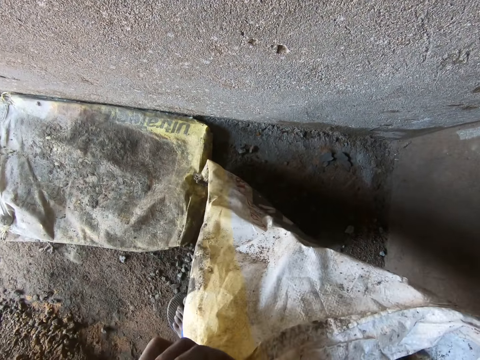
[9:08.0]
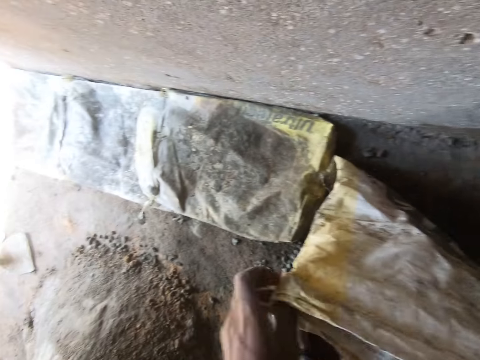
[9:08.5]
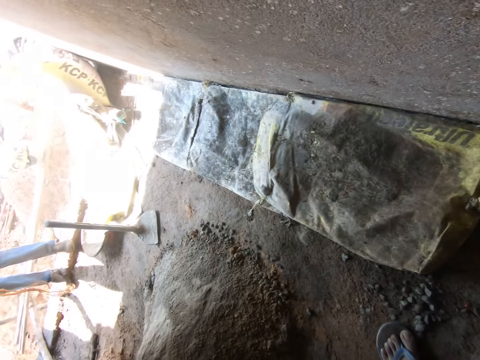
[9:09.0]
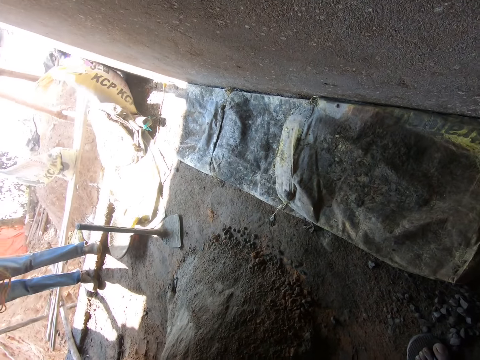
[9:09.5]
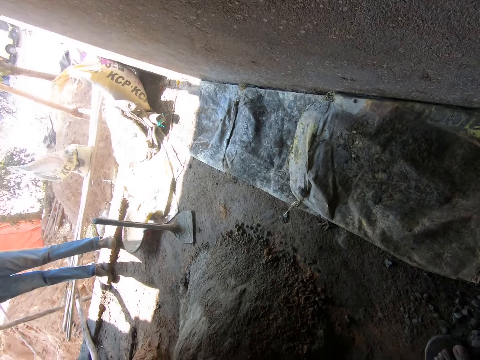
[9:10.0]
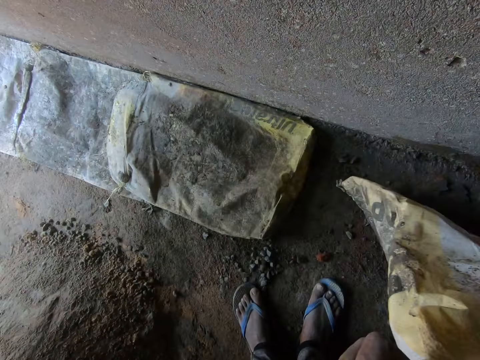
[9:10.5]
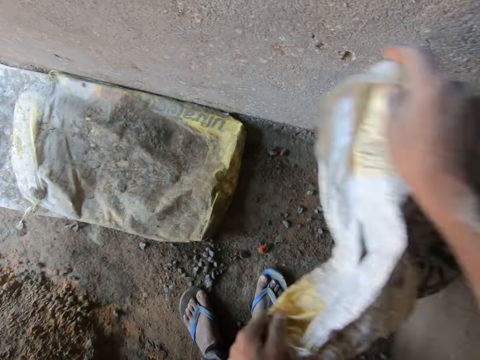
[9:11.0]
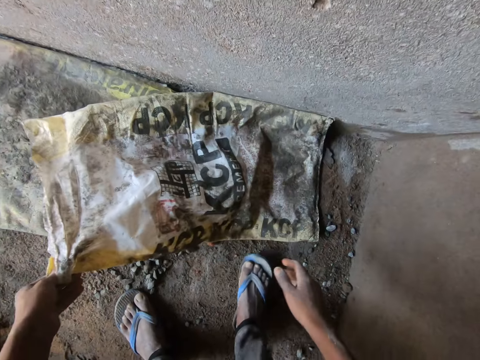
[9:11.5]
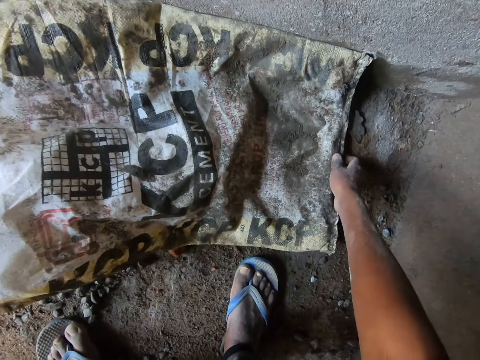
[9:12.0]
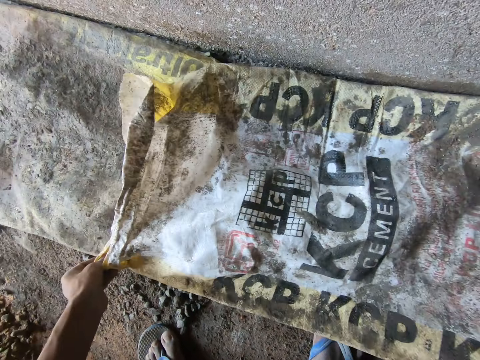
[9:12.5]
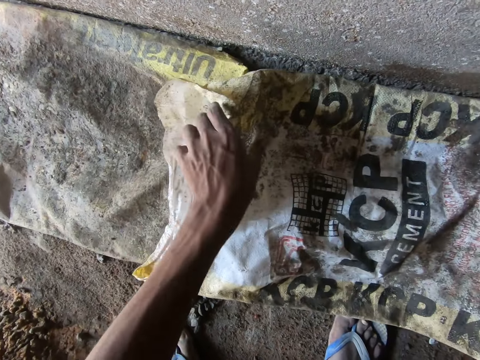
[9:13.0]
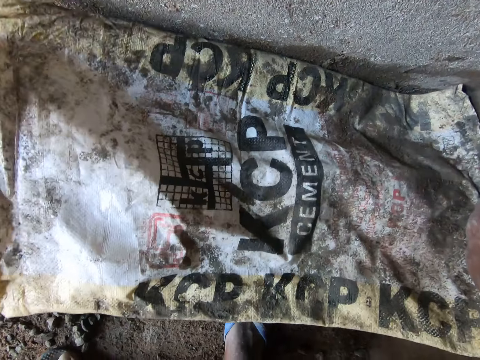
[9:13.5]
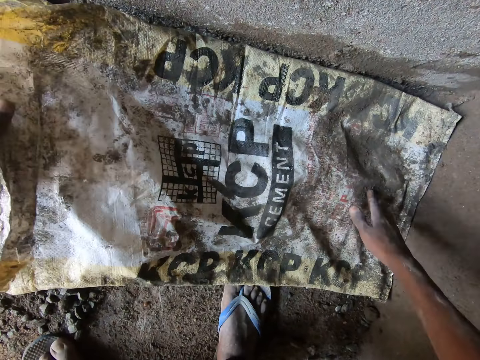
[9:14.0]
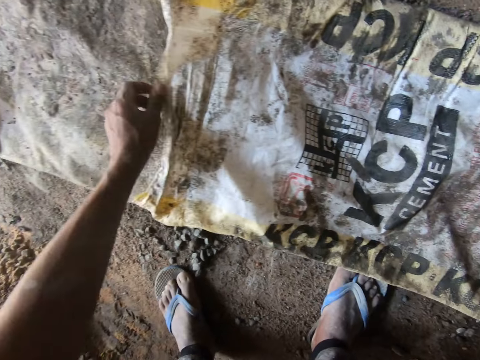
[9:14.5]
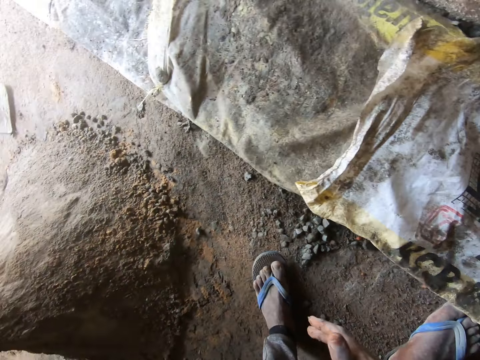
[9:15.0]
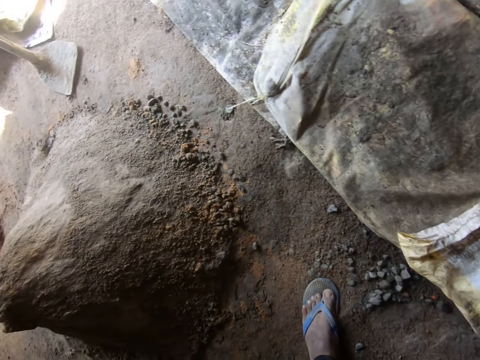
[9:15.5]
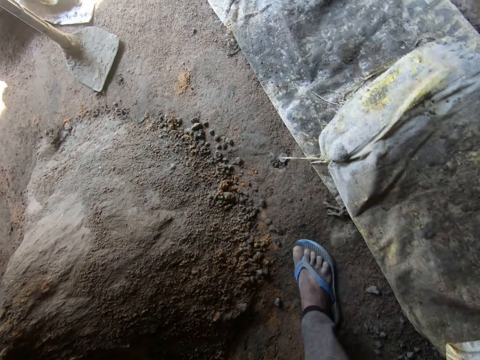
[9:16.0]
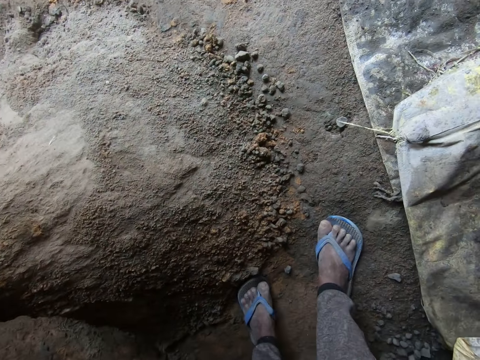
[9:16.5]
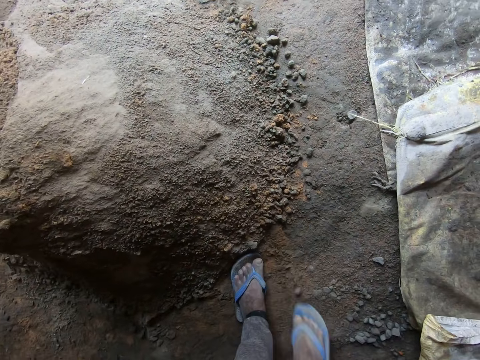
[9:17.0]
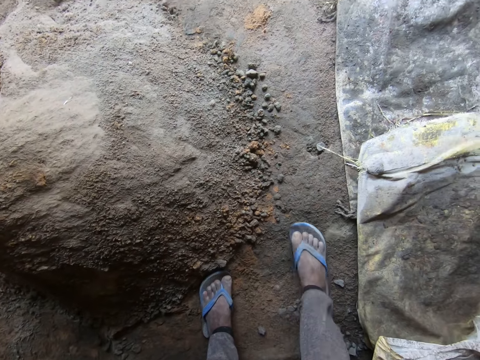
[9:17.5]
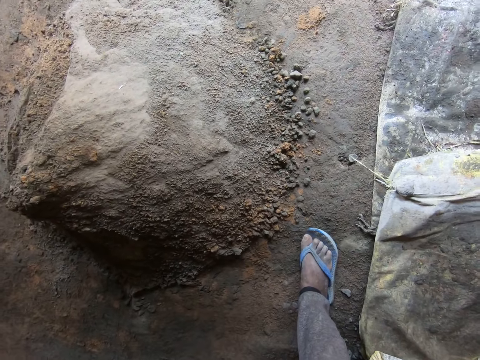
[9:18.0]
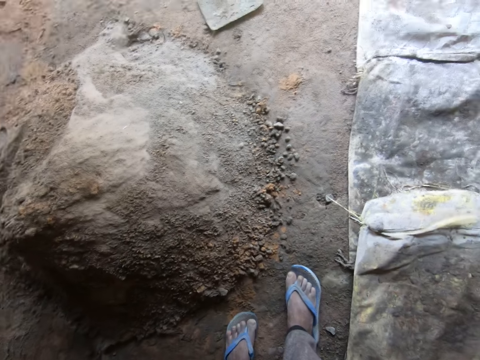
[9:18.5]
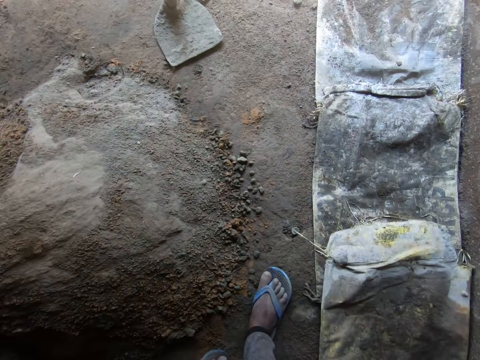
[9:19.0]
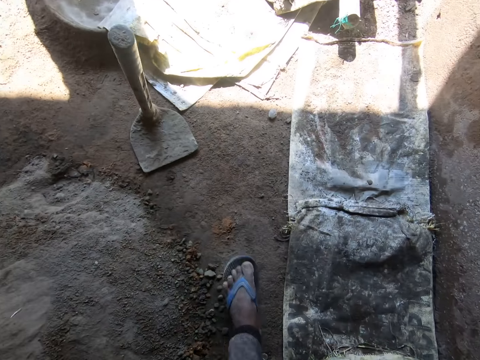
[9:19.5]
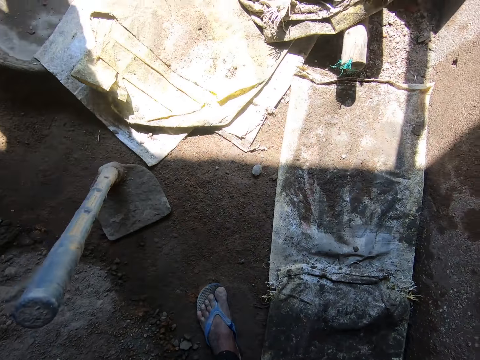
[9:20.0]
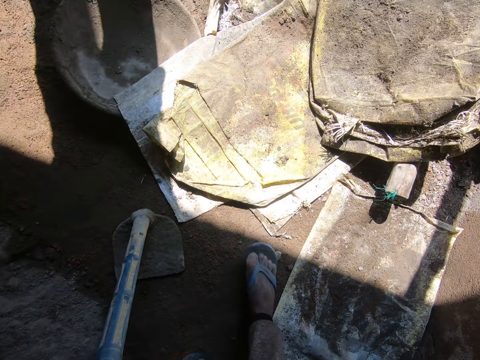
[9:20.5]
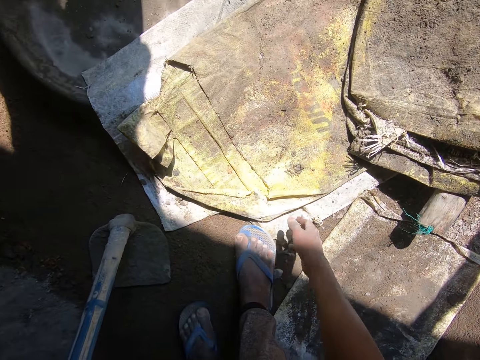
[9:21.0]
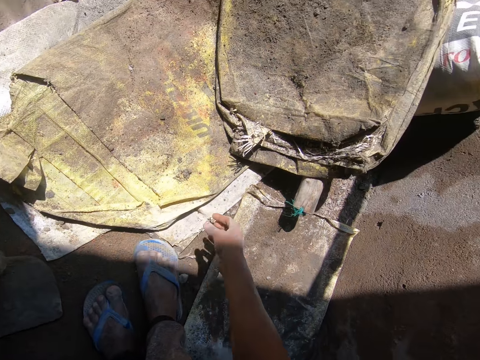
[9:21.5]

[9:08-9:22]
The camera wearer adjusts the sack. A person pulls a rope. The camera wearer turns the sack. He drops the sack in his hands on the floor. He spreads the sack down. He holds the sack on the floor with his right hand. He walks beside the cement bags. He kicks a stone on the ground with his right leg. He kicks the stone on the ground with his left leg. He walks in a building. He touches a bag of cement on the ground with his right hand. He picks the cement bags with the left hand.

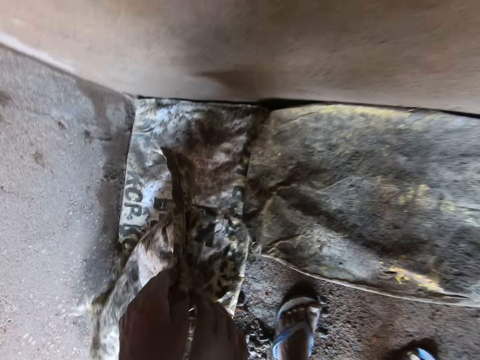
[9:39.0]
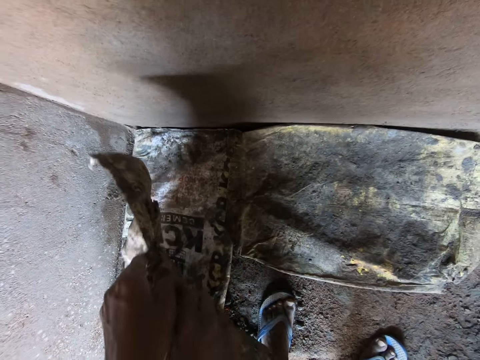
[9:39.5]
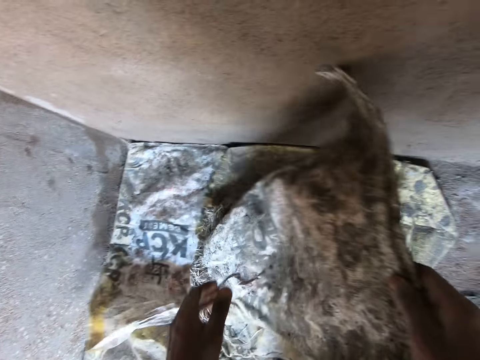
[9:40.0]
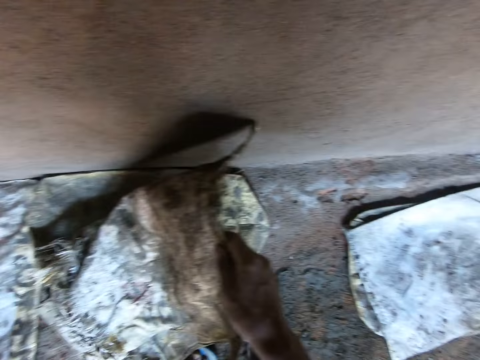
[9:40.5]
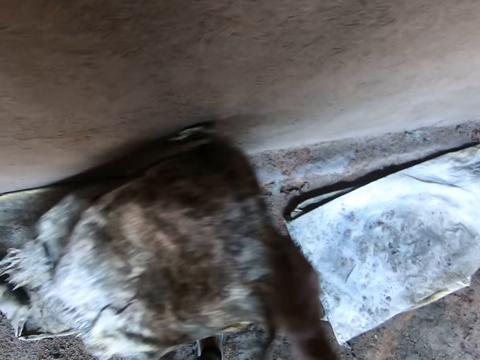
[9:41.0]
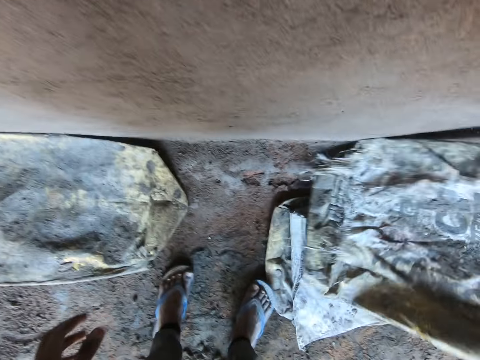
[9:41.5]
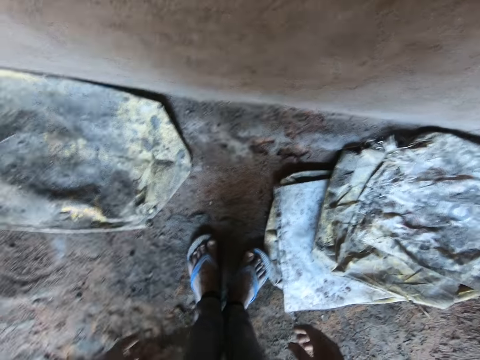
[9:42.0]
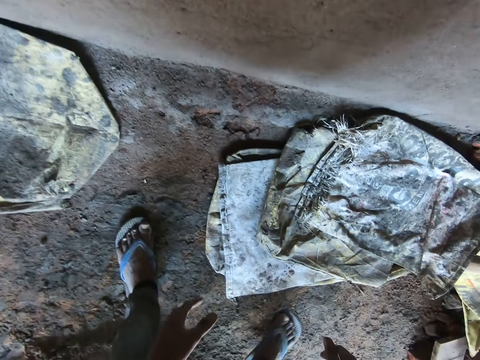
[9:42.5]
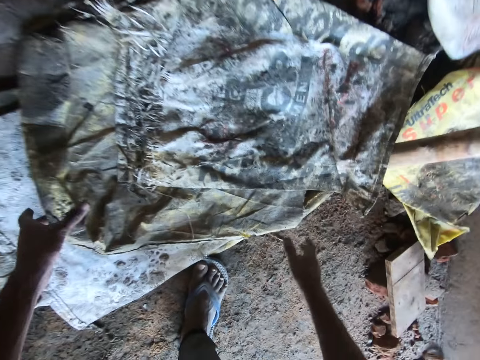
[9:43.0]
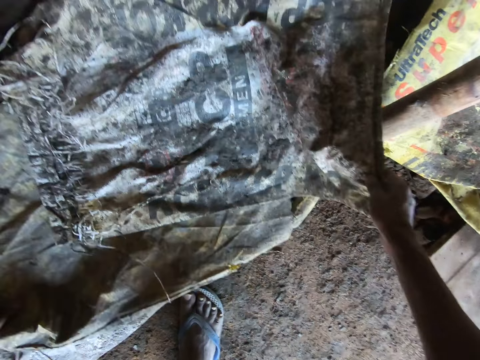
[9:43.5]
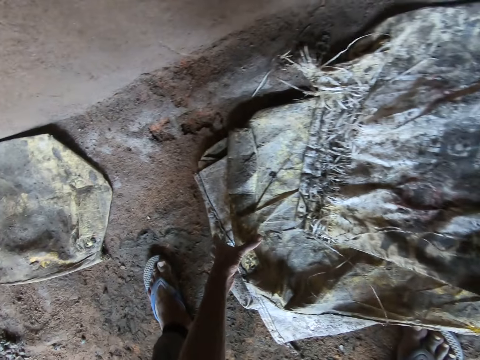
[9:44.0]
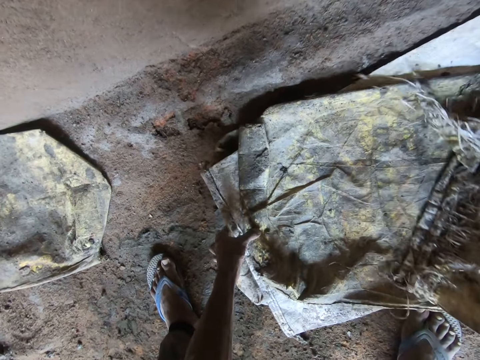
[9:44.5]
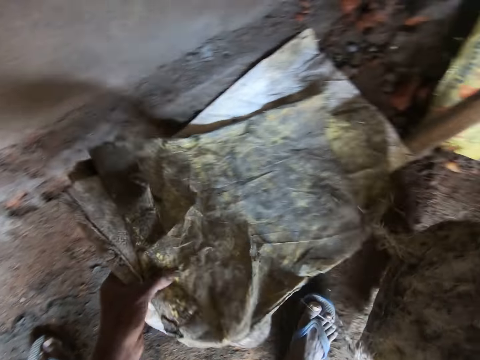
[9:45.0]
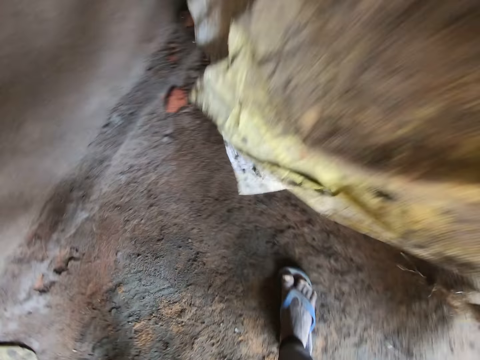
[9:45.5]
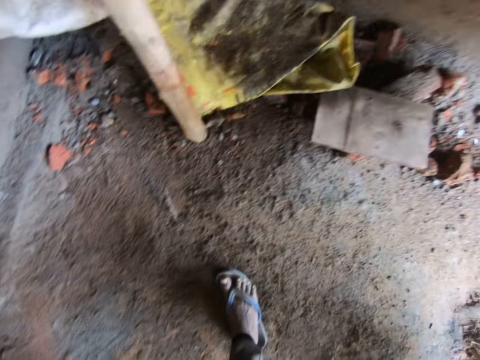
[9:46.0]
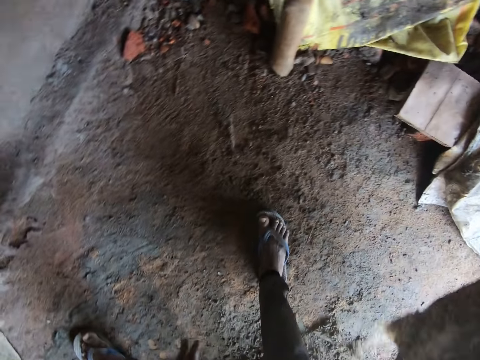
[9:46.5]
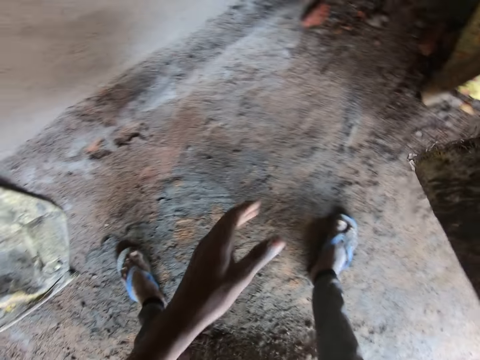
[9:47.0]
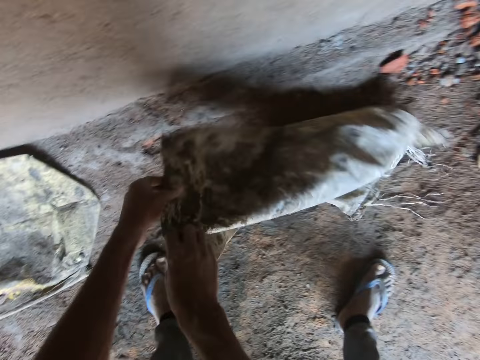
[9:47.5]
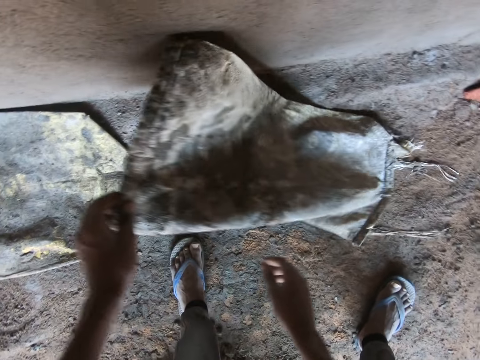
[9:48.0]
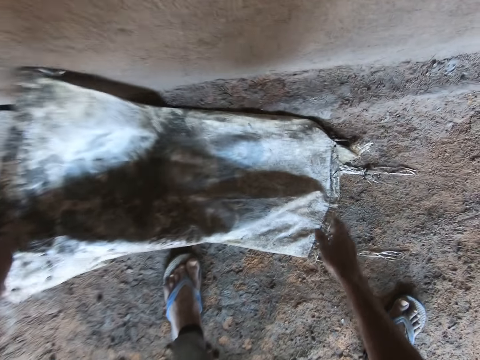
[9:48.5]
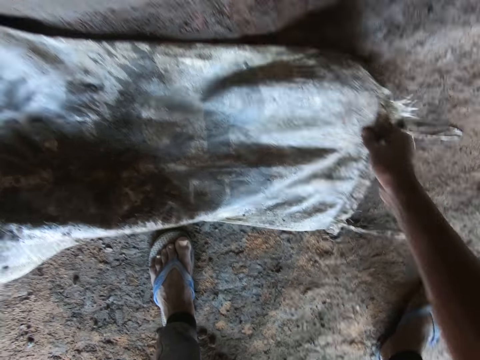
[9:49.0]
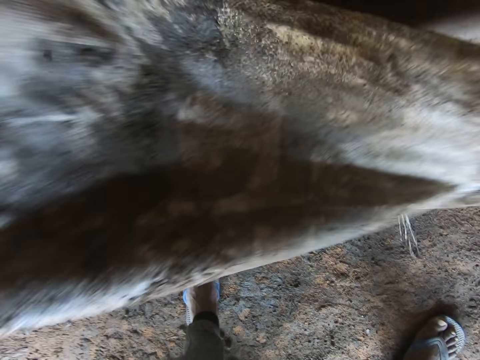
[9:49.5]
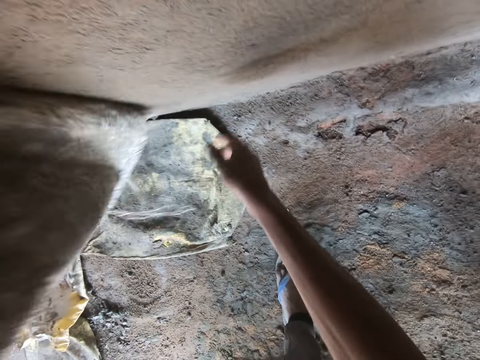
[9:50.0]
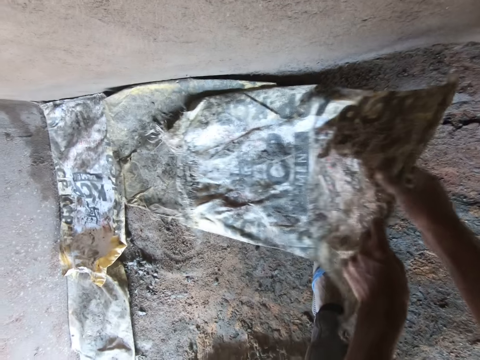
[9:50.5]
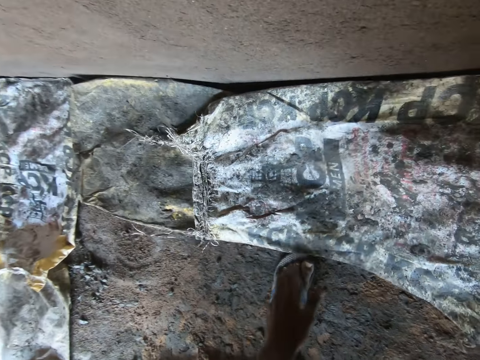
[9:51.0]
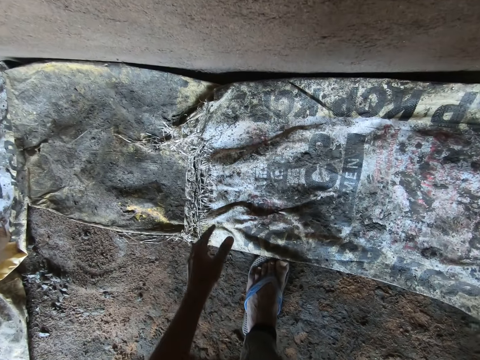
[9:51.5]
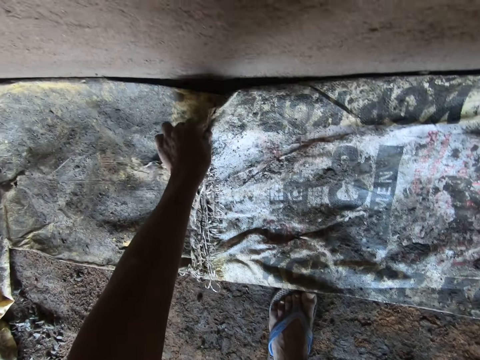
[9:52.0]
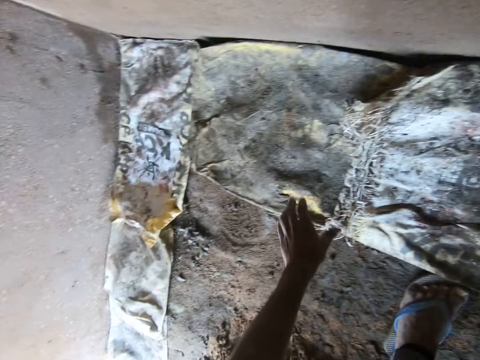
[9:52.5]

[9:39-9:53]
The camera wearer transfers the bag of cement from his left hand to his right hand. He pulls the bag of cement on the ground with his right hand. He drops the bag of cement on some bags of cement on the ground with his right hand. He holds the bags of cement on the ground with his left hand. He picks the bag of cement on the bags of cement on the ground with his right hand. He lifts the bags of cement from the ground with his left hand. He drops the bags of cement on the ground with his left hand. He transfers the bag of cement from his right hand to his left hand. He spreads the bag on the floor. He lifts the bag of cement from the ground with both hands. He removes his right hand from the bag of cement in both hands. He transfers the bag of cement from his left hand to his right hand. He moves the bag of cement on the ground with his right hand. He moves the bag of cement on the ground with his left hand.
